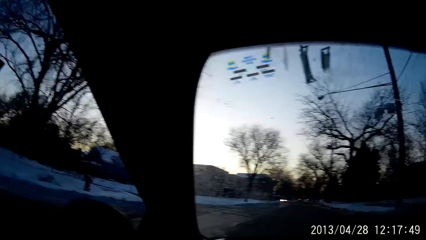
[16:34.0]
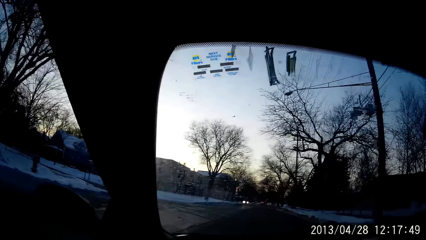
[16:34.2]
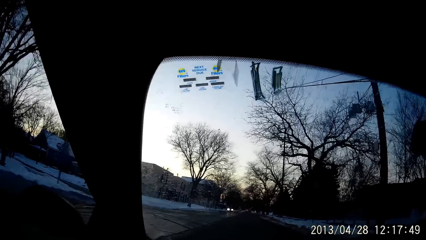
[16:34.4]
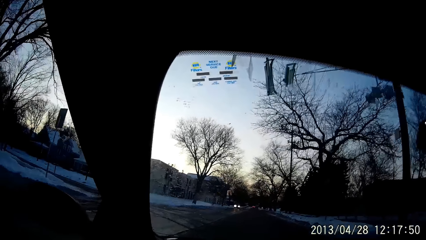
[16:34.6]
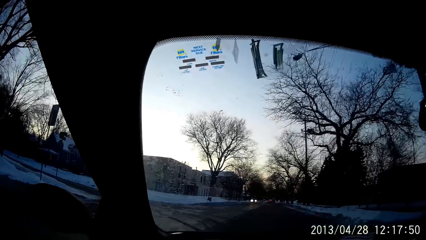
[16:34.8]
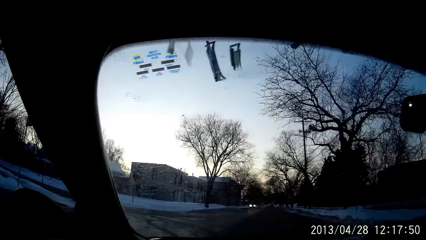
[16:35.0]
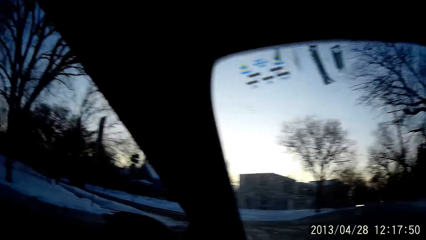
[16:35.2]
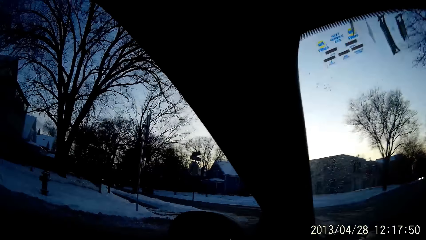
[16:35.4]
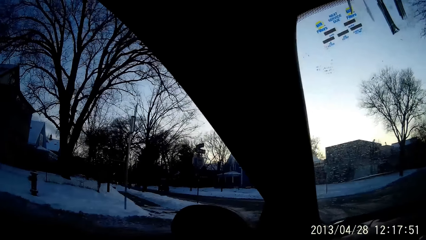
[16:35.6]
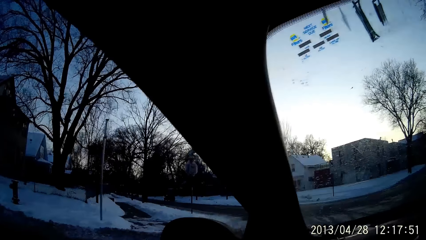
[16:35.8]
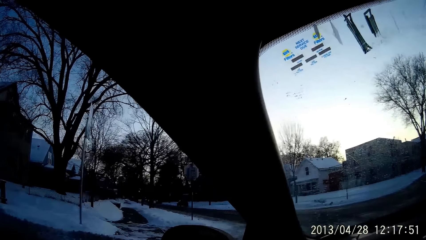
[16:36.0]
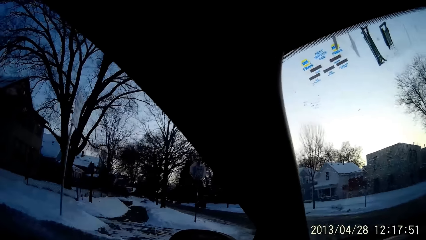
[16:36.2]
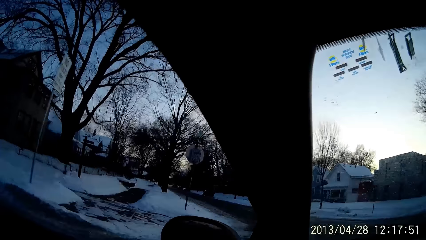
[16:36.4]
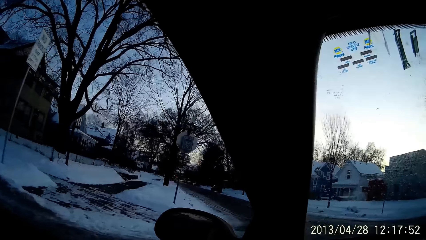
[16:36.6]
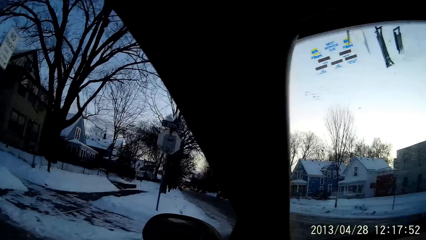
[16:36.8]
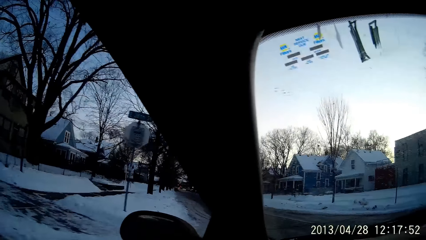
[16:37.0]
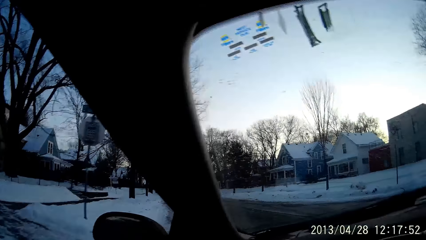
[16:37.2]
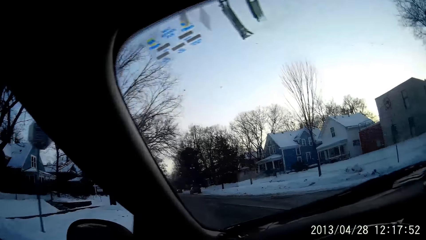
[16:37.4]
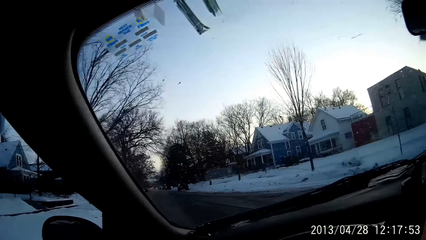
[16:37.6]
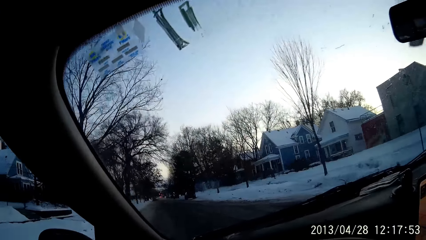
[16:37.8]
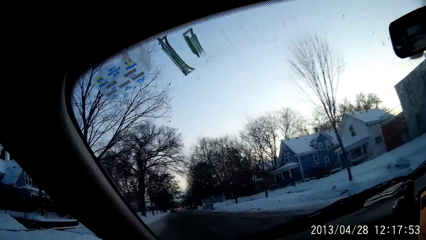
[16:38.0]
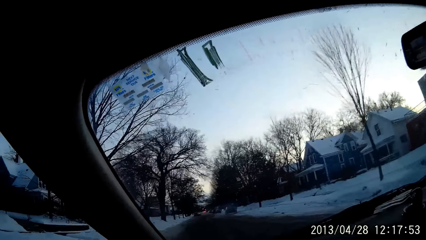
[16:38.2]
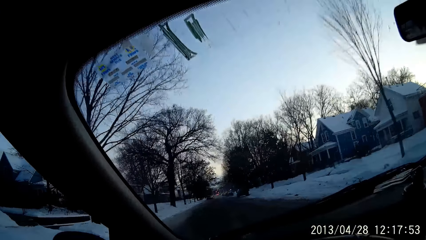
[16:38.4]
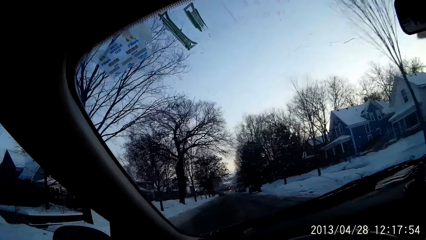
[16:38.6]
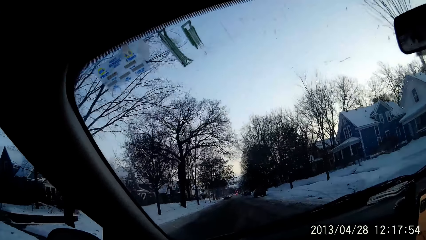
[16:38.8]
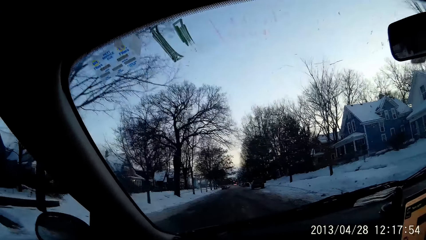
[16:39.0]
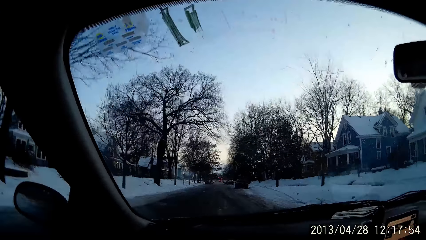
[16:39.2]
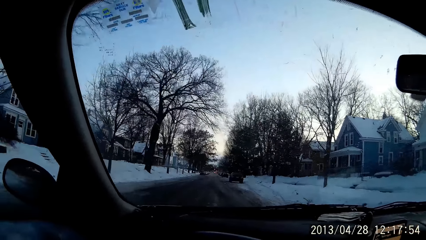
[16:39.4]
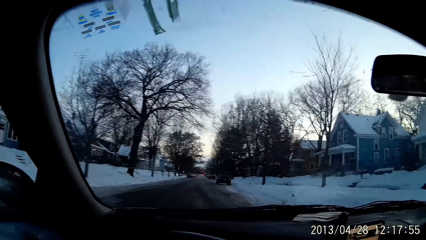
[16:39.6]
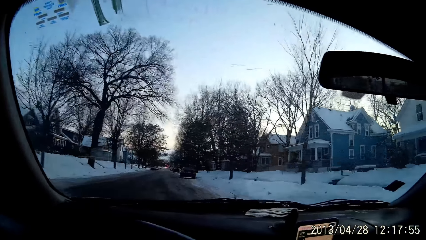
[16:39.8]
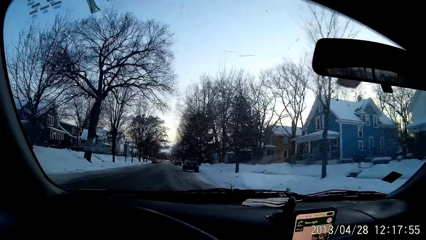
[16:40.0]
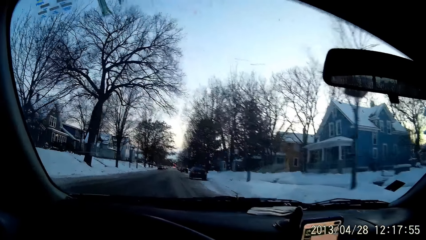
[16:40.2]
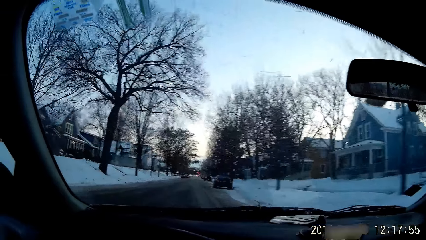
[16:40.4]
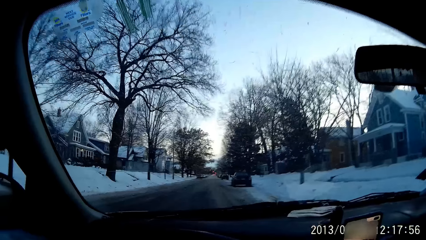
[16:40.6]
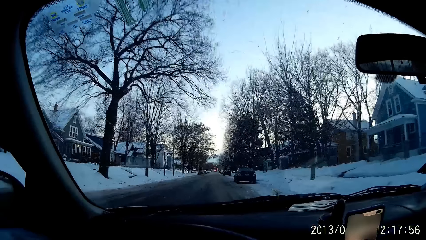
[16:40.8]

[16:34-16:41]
The camera wearer turns left.

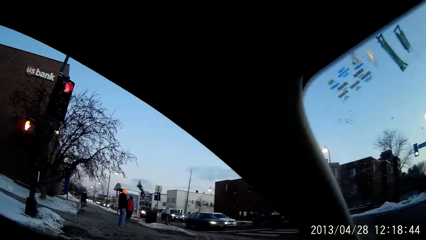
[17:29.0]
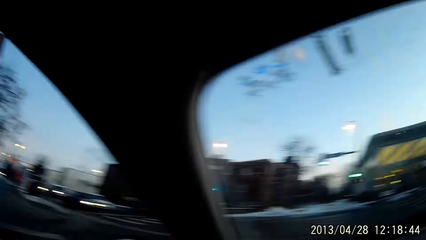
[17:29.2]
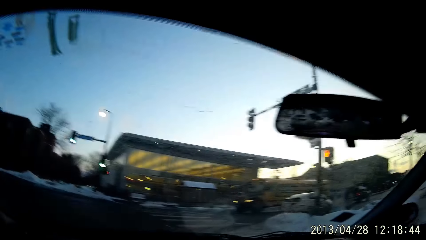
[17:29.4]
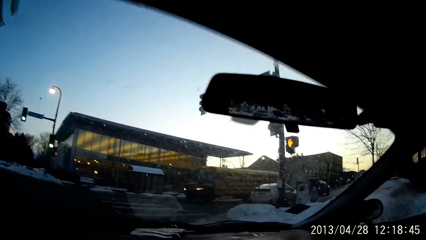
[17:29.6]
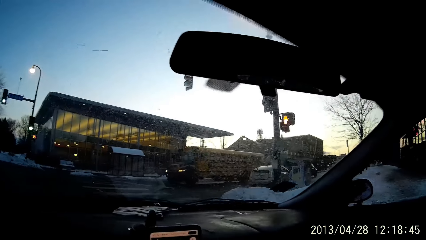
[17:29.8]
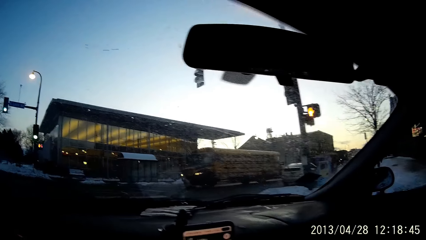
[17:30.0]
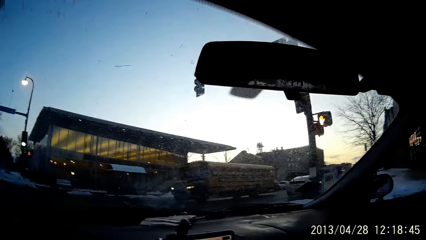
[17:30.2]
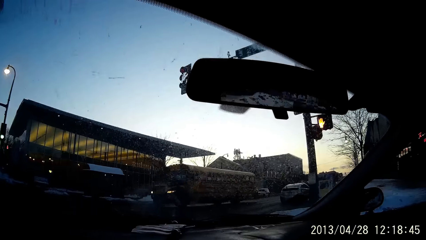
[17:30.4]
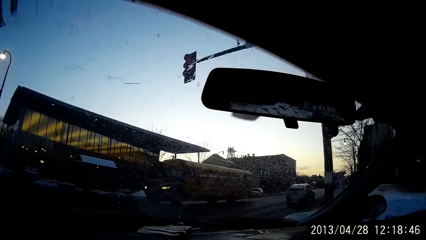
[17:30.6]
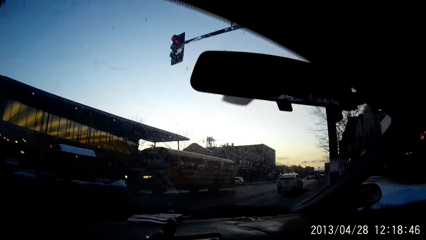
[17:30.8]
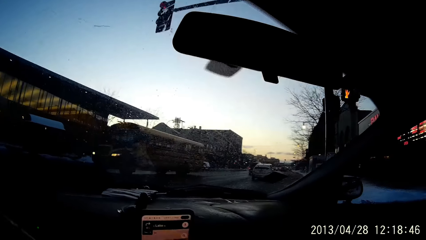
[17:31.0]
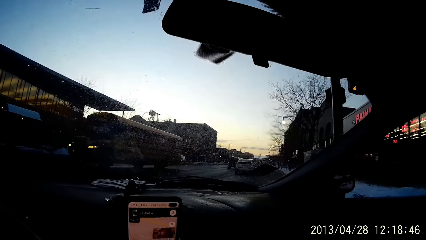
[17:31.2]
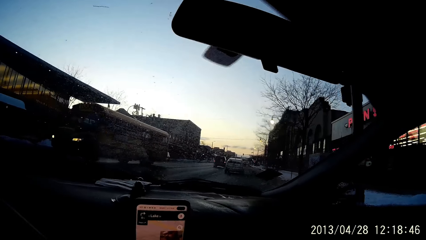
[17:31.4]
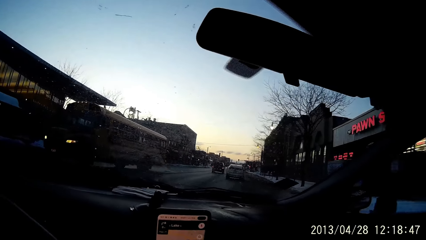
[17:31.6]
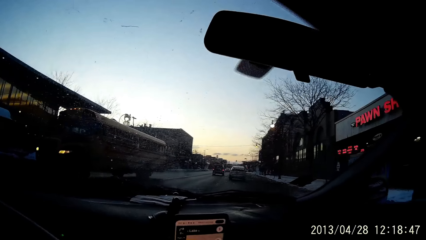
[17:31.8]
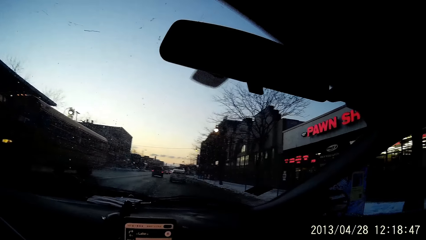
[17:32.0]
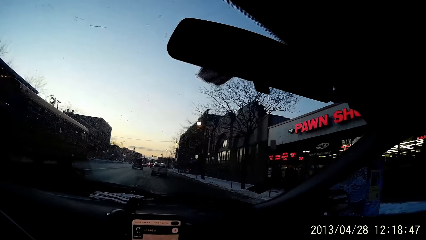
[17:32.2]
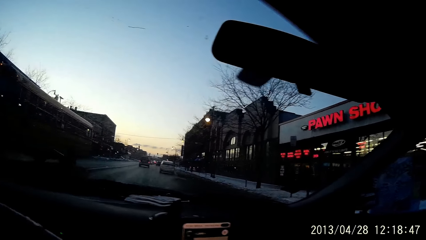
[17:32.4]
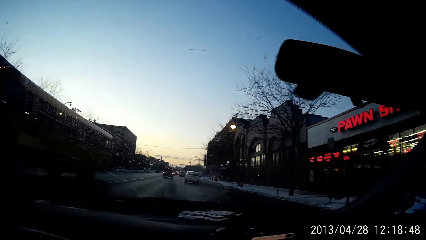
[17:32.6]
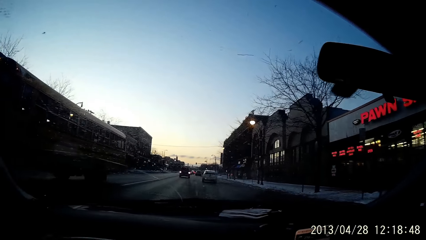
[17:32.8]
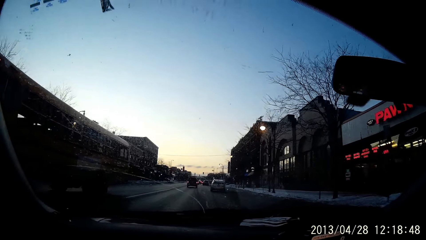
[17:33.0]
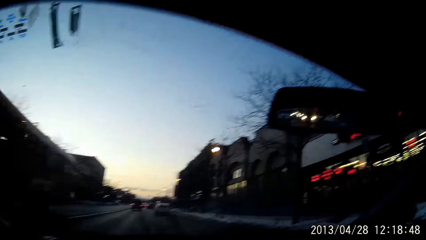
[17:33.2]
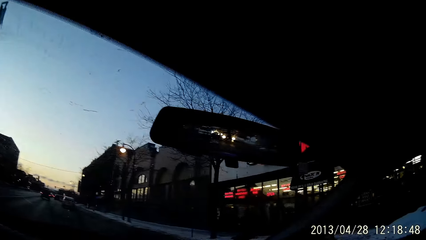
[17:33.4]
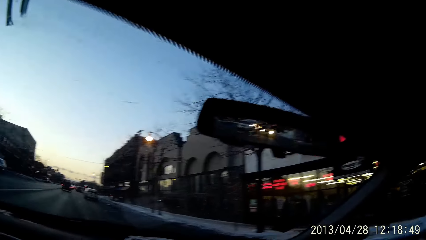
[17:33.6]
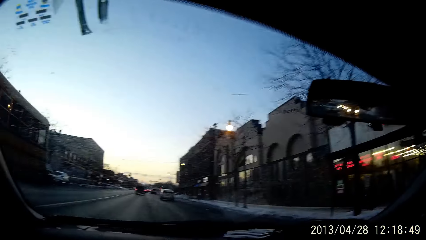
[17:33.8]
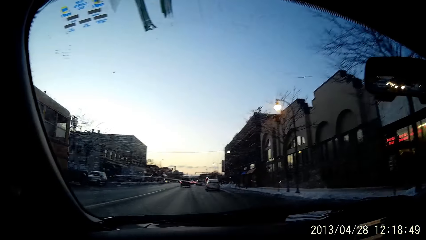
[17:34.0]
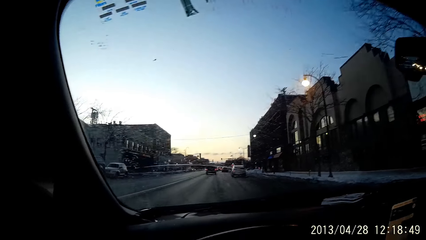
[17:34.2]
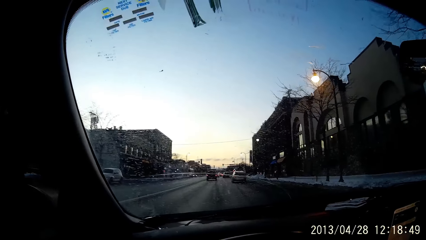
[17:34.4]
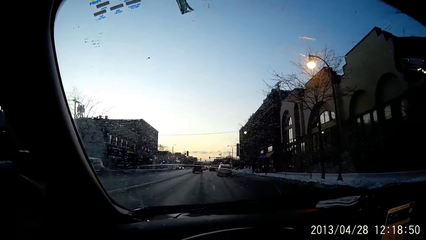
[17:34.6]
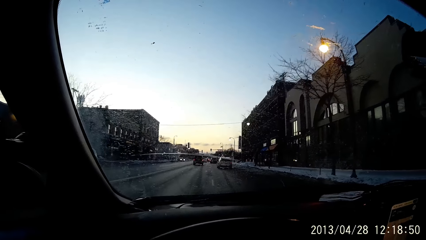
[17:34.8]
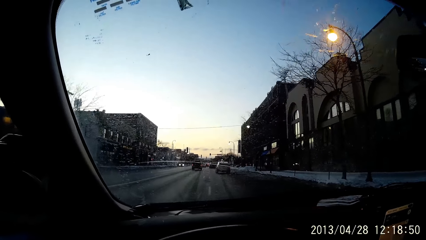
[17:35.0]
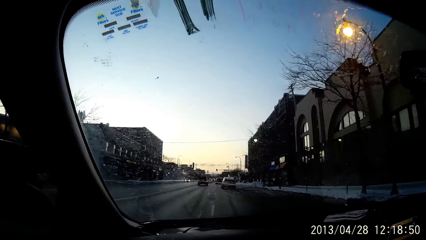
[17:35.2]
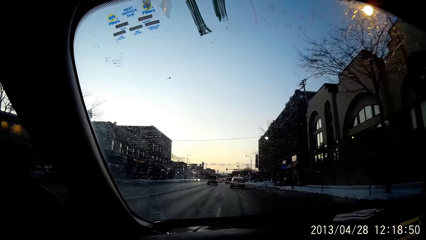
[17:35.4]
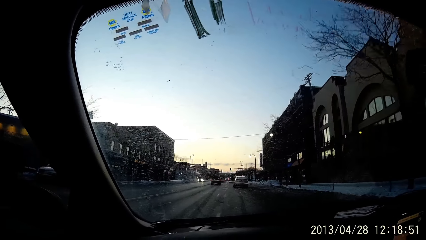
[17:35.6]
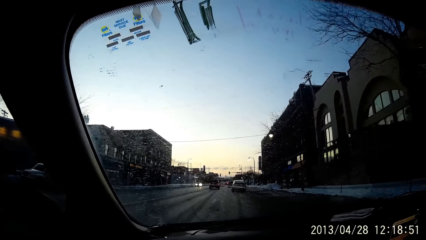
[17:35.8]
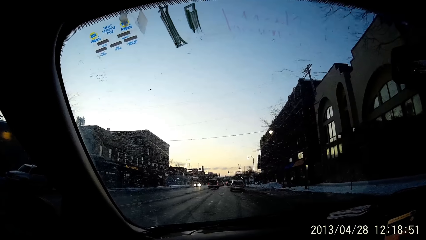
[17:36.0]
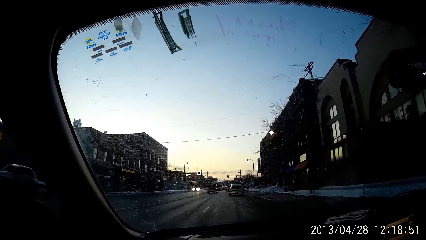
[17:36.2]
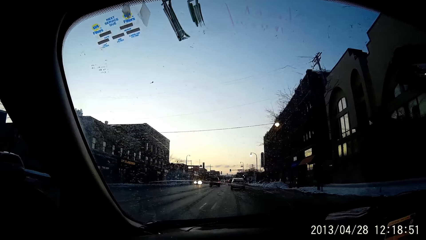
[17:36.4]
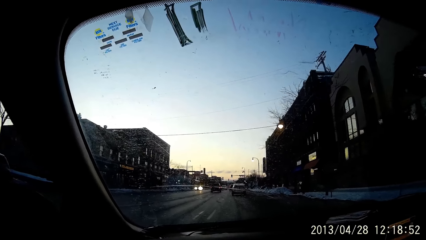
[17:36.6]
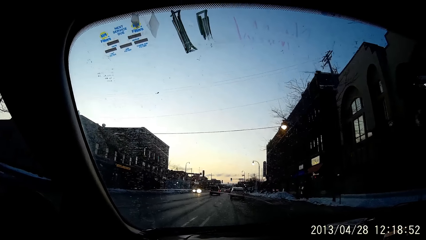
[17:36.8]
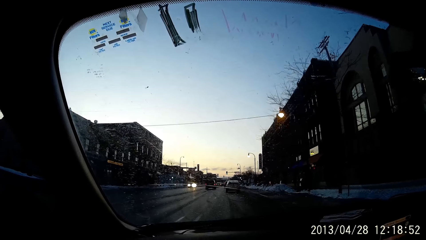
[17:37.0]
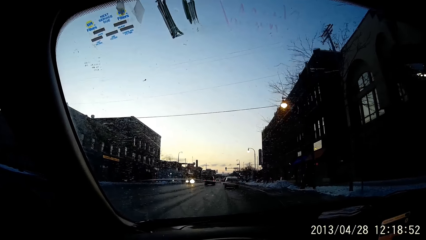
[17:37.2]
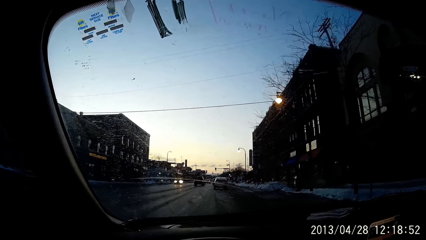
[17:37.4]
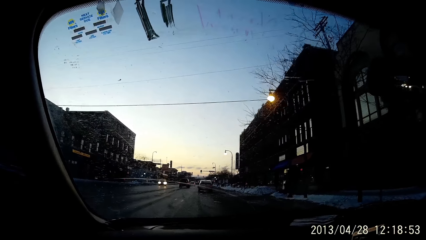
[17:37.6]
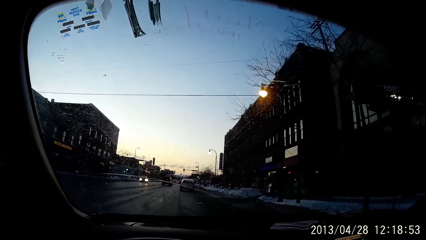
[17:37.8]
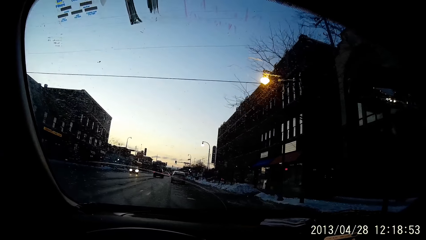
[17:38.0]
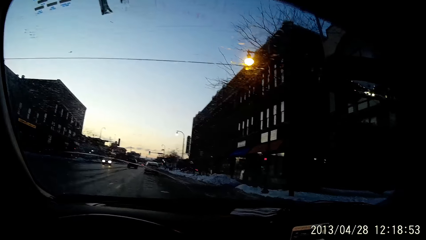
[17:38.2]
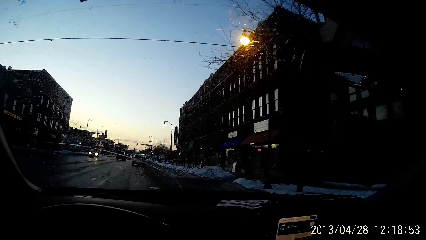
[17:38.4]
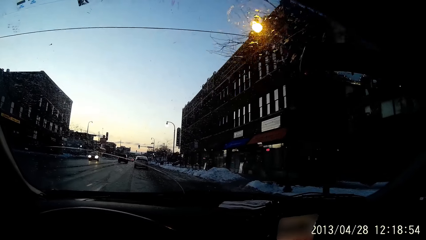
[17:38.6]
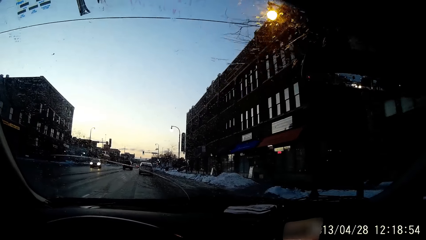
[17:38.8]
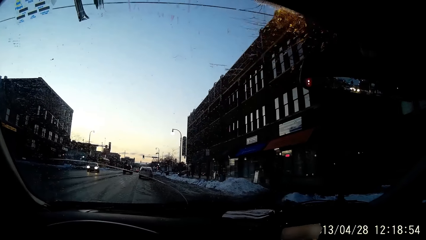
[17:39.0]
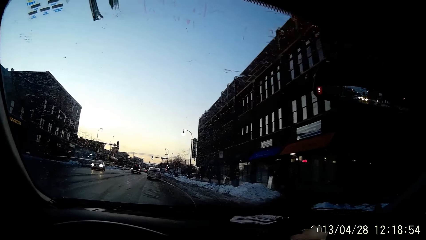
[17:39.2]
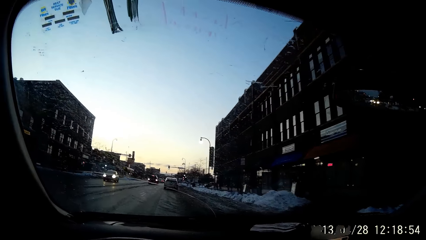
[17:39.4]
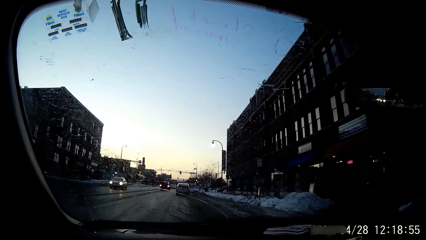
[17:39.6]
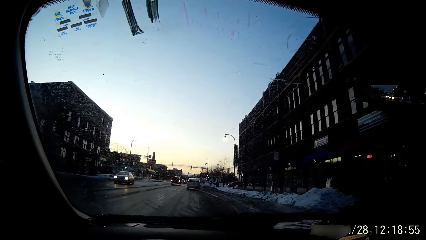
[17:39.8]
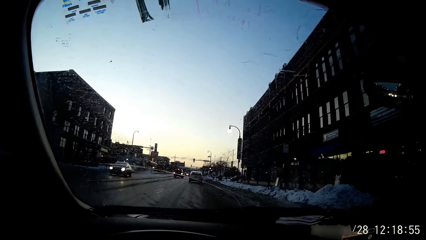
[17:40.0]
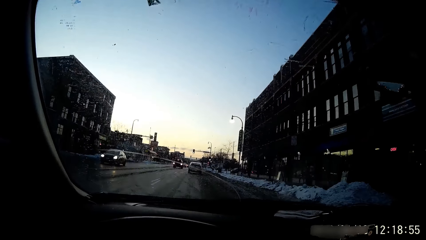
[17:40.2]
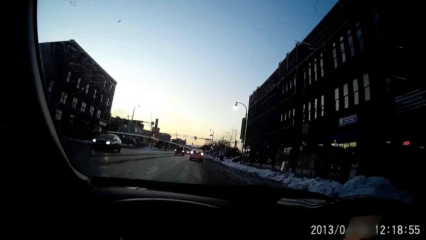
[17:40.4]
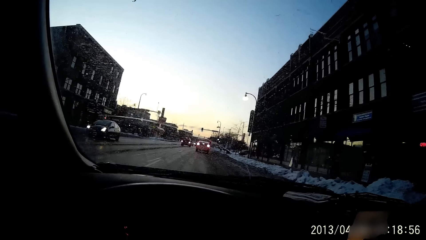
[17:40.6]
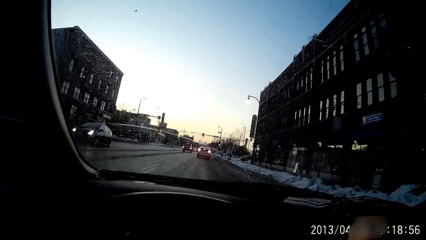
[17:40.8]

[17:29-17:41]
The camera wearer turns right.
